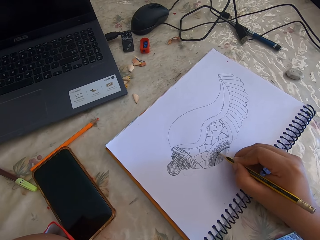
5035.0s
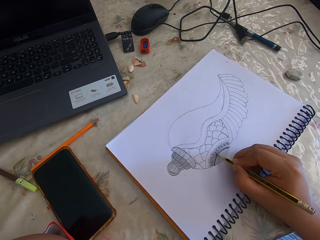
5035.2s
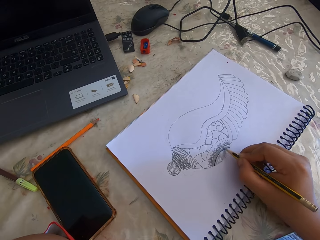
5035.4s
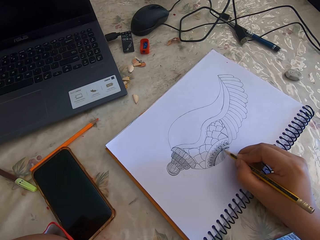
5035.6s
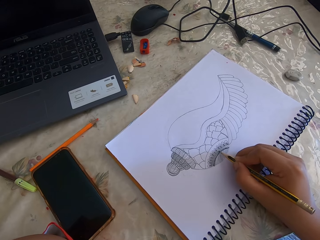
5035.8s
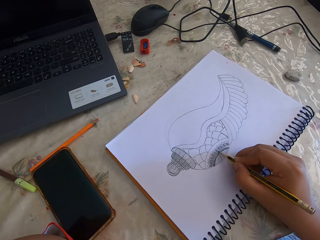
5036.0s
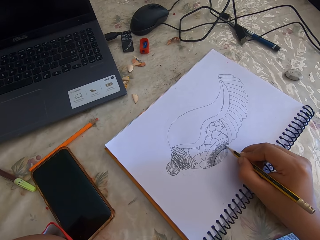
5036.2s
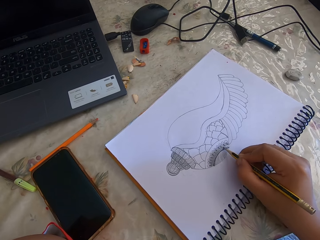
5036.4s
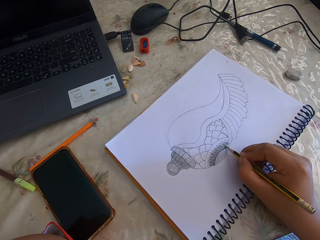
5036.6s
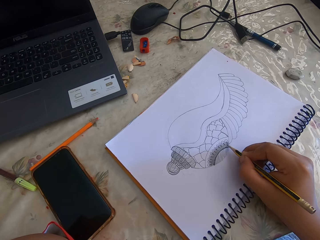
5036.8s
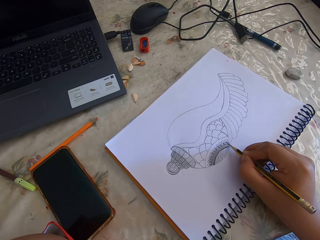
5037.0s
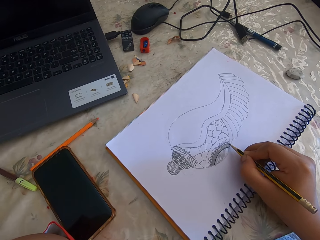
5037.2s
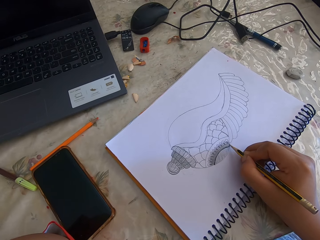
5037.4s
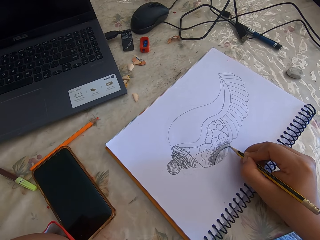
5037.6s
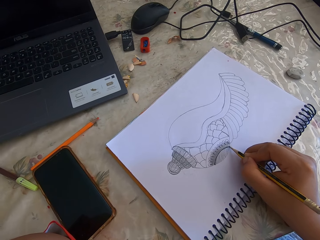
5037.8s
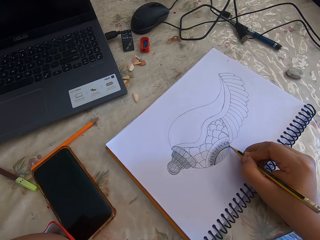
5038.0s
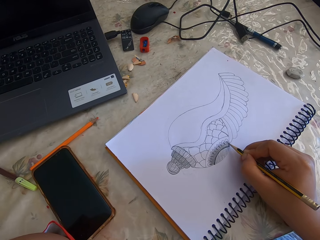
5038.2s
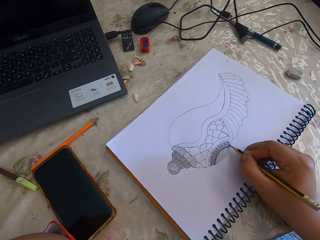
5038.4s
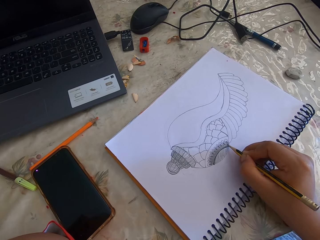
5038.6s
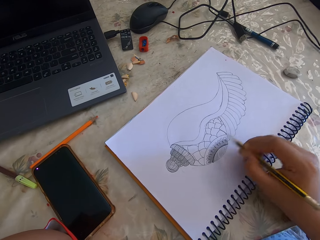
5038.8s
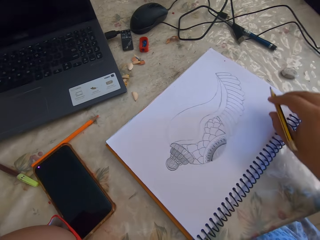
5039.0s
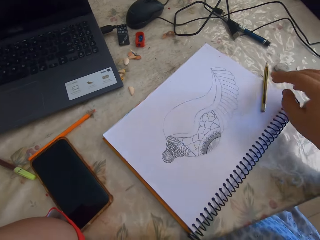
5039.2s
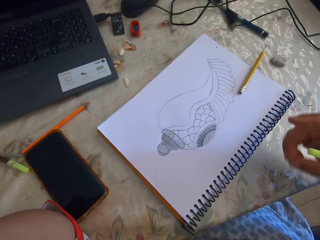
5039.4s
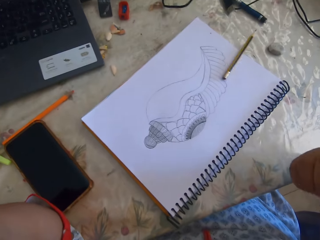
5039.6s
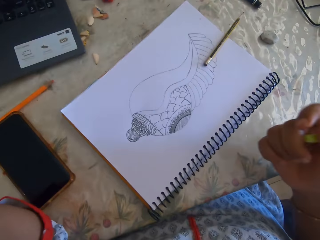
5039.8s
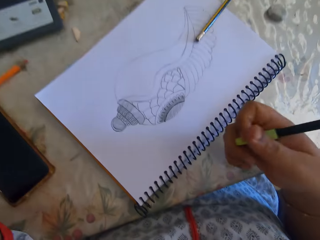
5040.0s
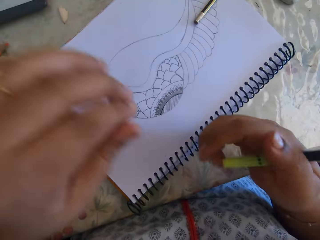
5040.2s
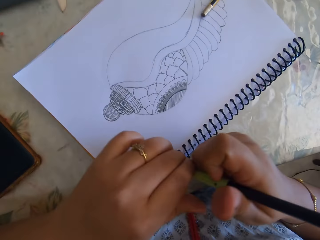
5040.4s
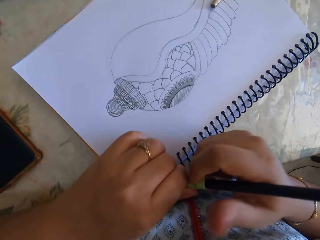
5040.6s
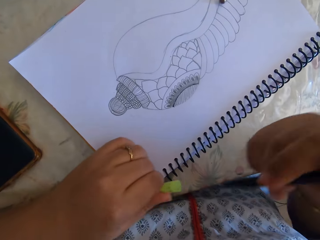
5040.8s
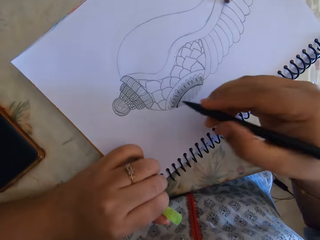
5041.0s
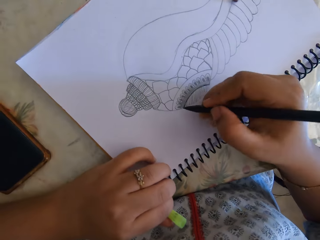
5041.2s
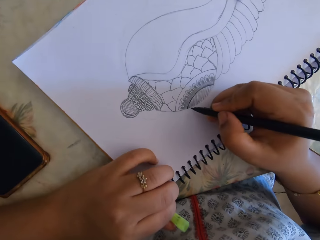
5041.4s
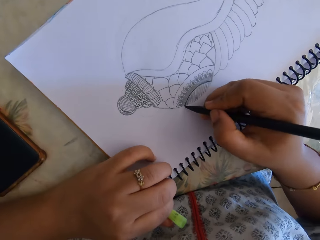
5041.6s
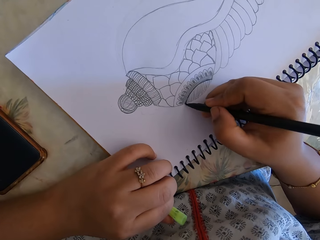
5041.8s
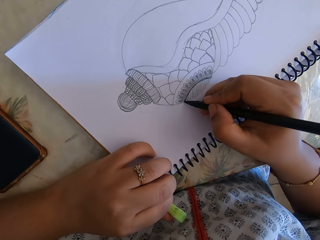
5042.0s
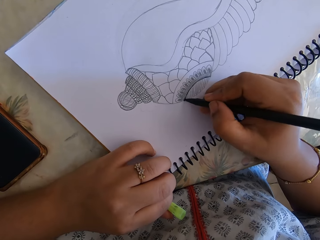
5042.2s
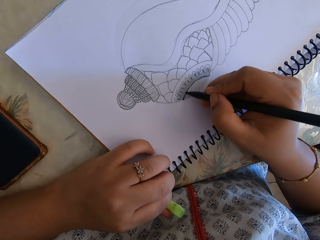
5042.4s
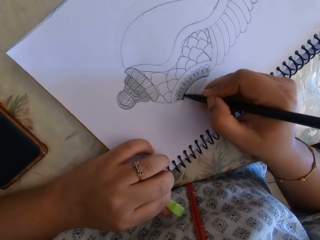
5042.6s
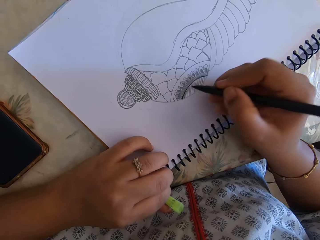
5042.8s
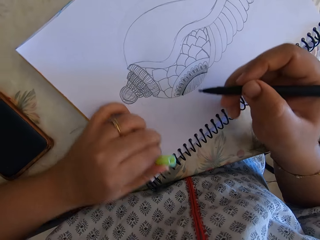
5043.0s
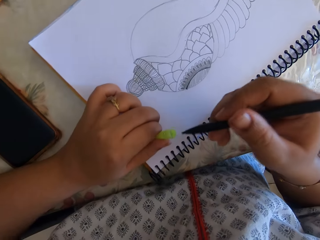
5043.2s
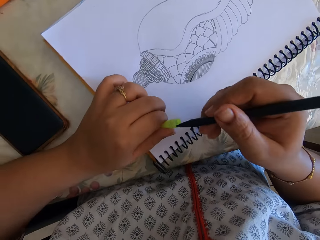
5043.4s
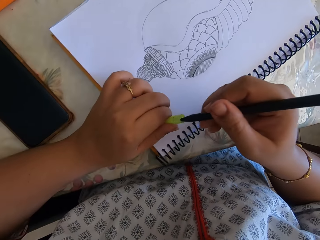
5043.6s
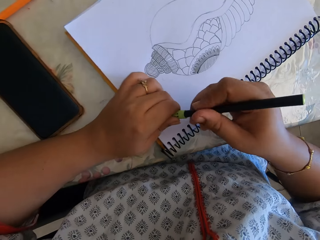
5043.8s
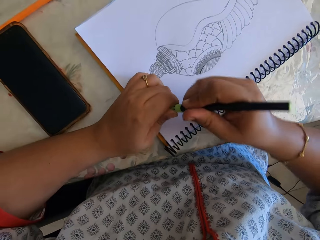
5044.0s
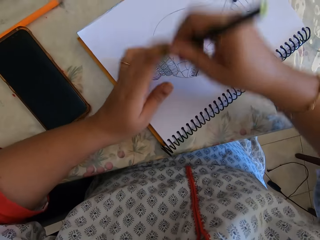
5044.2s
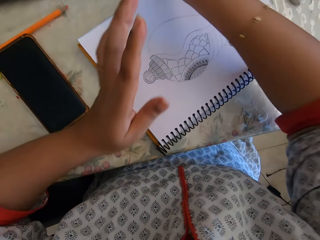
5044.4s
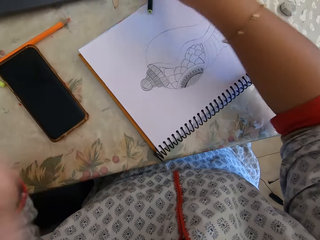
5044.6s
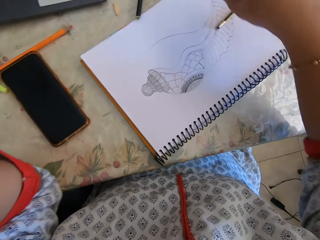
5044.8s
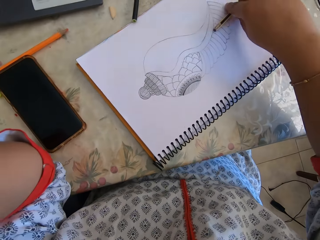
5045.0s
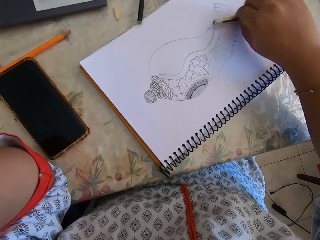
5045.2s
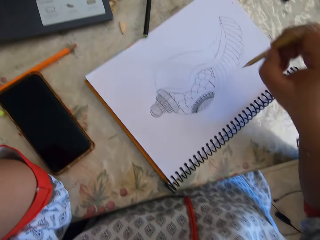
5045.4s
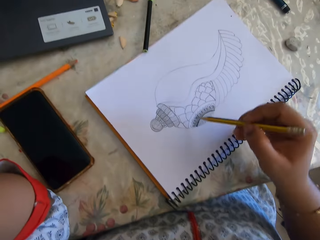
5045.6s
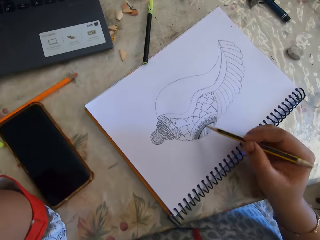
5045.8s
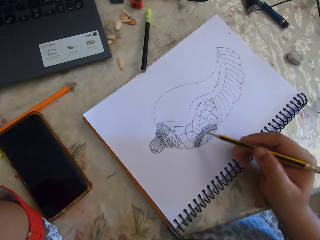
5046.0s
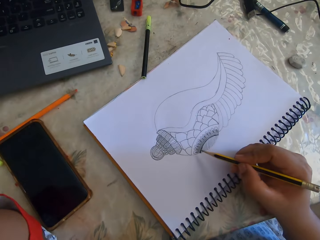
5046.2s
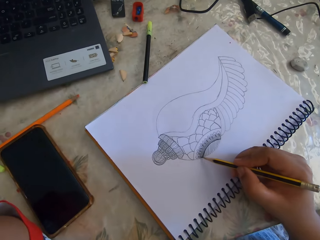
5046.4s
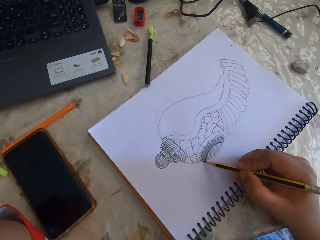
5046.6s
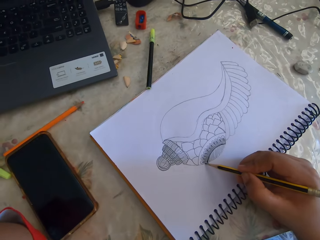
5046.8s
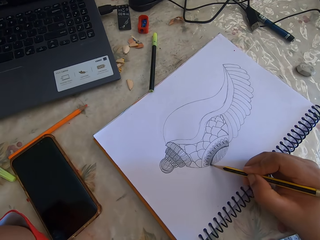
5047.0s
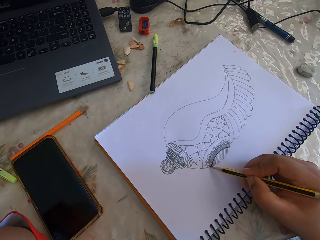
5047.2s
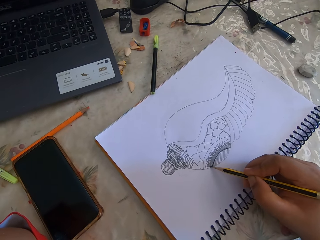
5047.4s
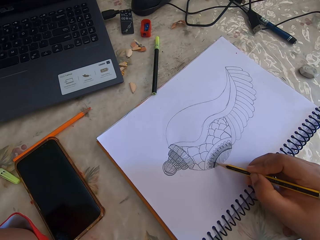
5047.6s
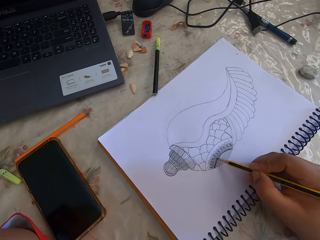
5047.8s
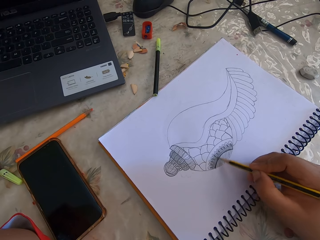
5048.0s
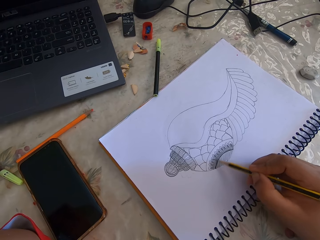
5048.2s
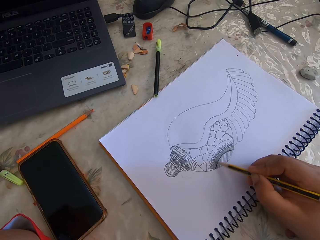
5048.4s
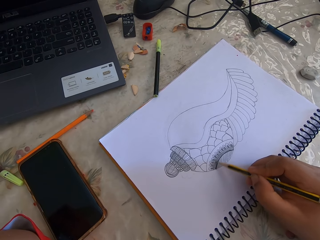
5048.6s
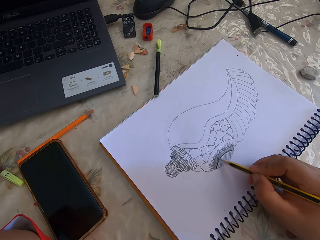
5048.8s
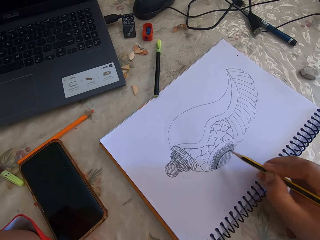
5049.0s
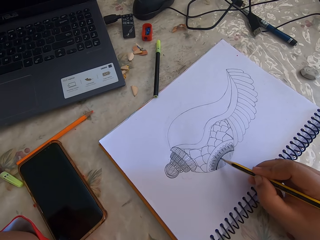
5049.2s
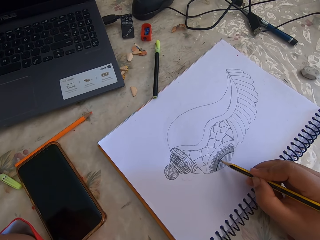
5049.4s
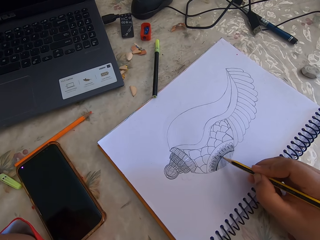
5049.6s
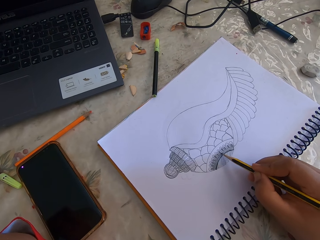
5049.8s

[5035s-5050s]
The camera wearer drops the pencil on the book. They take the color pen. They pull the cap off the pen. They draw on the book with the color pen. They close the pen with the cap. They put the pen on the book. They take the pencil from the book. They draw on the book with the pencil.

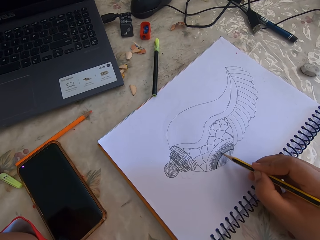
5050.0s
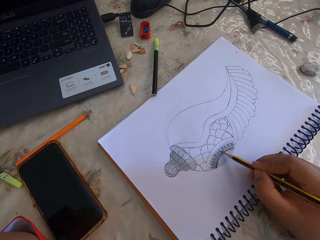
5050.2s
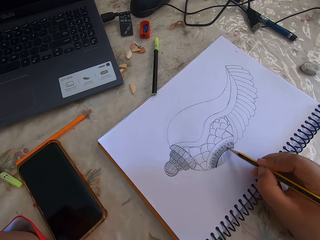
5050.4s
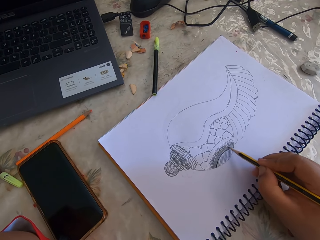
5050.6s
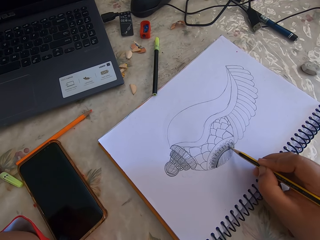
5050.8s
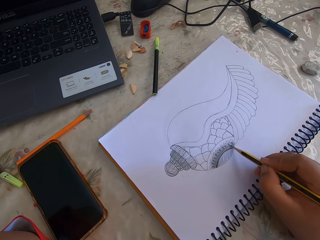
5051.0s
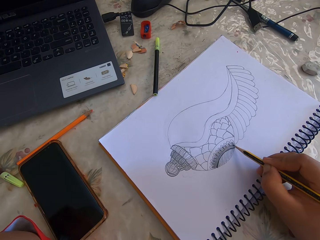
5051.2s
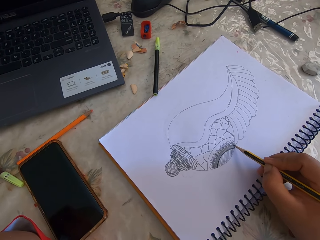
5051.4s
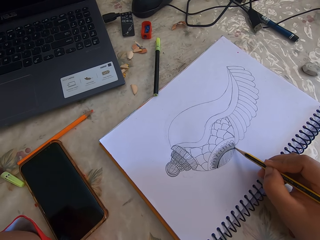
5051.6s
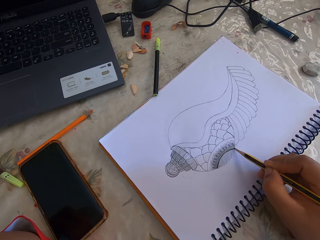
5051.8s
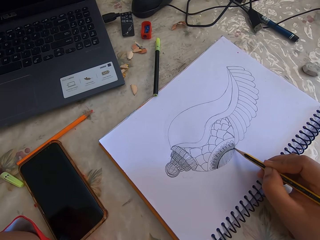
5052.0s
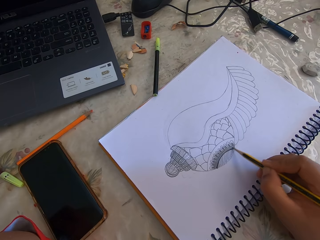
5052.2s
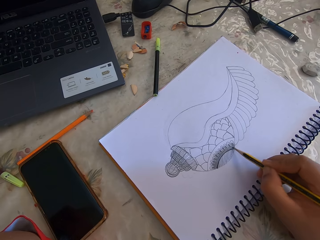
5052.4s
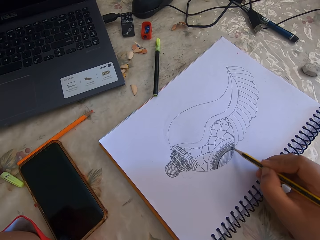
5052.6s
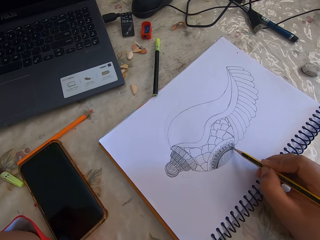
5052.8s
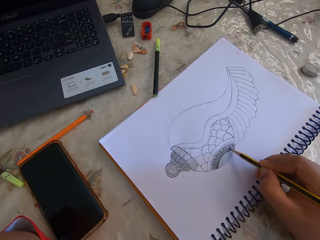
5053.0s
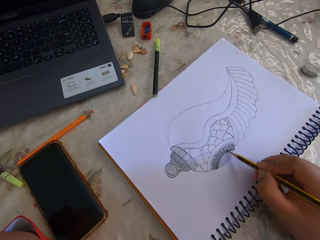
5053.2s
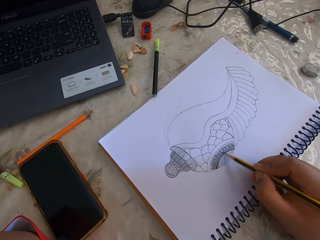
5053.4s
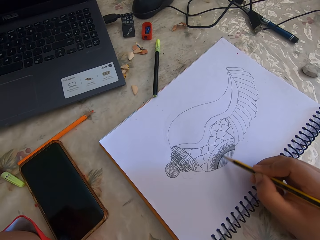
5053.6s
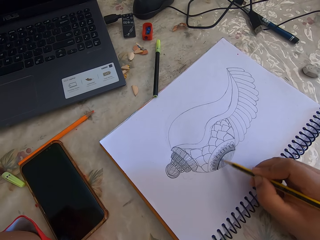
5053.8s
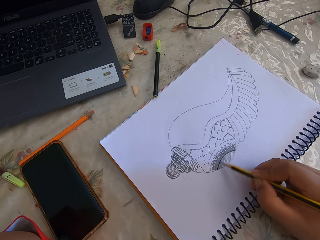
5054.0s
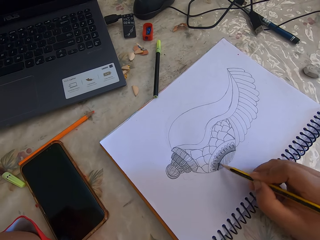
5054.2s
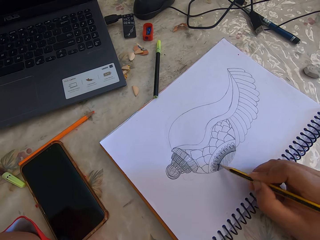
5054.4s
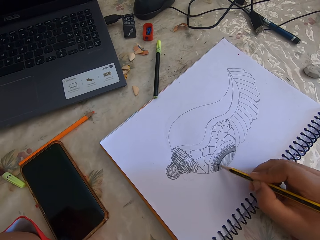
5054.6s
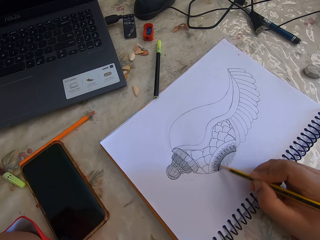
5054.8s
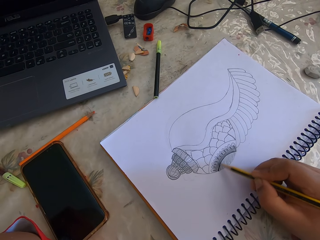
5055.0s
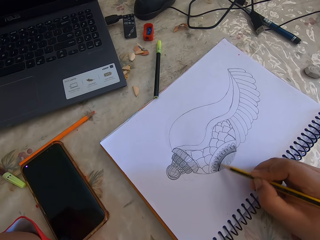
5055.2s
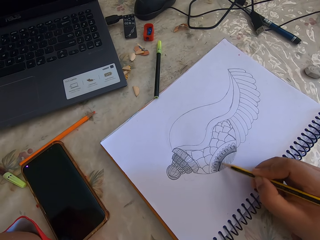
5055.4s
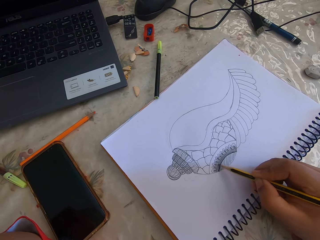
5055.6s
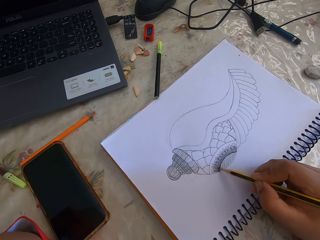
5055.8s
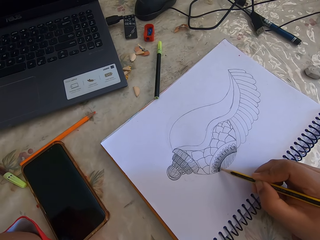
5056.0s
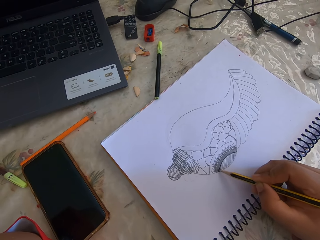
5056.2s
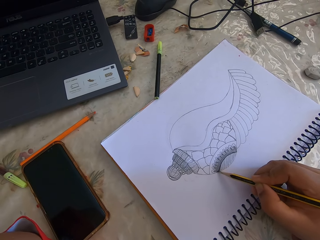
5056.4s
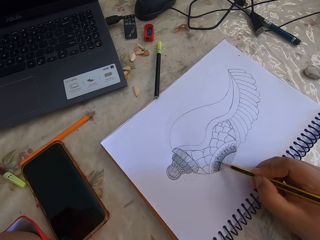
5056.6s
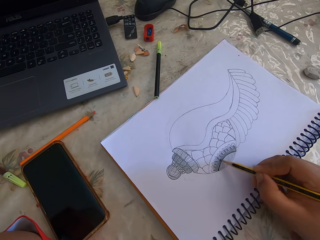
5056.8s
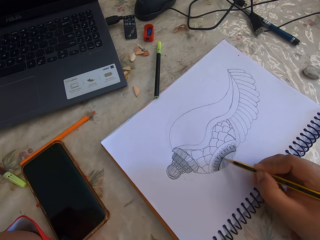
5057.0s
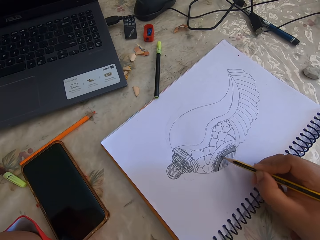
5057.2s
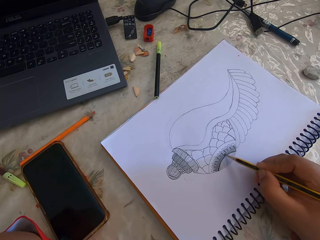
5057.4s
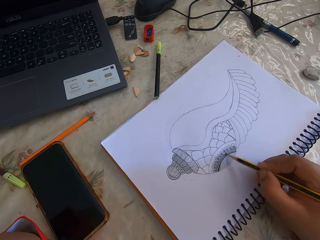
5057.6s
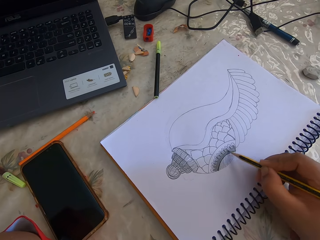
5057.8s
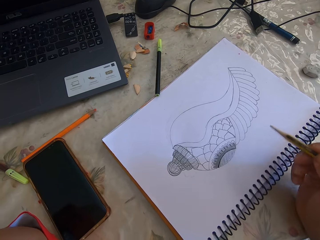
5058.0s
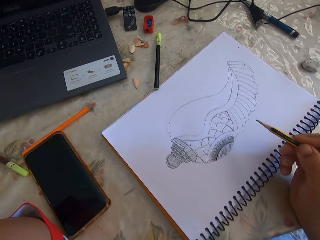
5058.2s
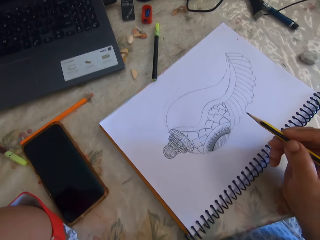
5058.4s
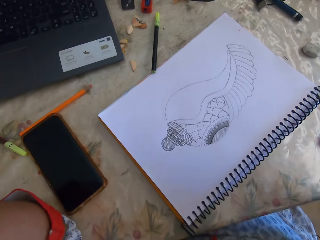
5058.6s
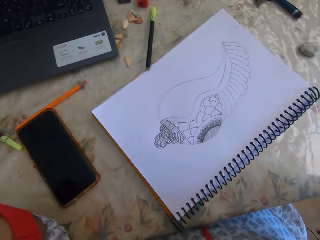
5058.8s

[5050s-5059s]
The camera wearer raises the right hand.
